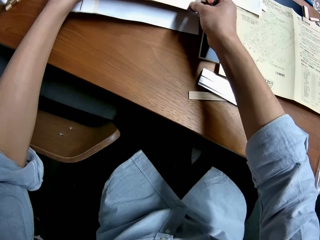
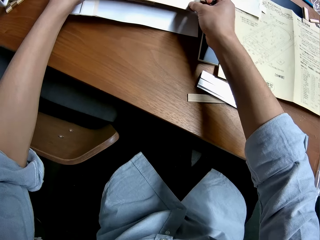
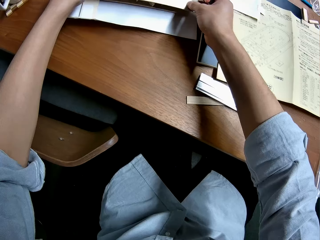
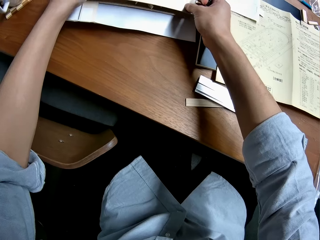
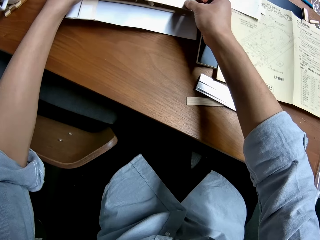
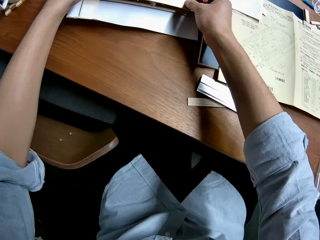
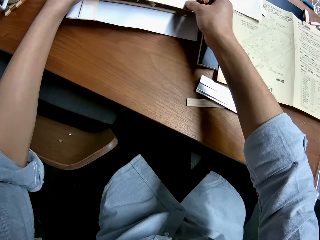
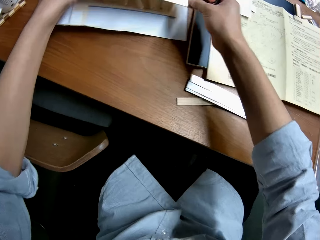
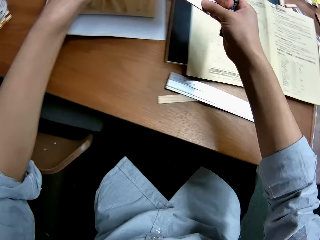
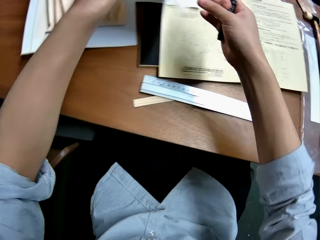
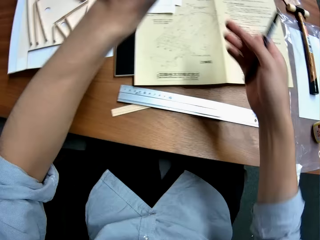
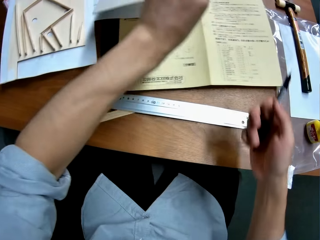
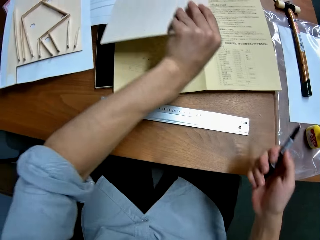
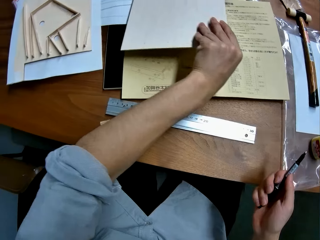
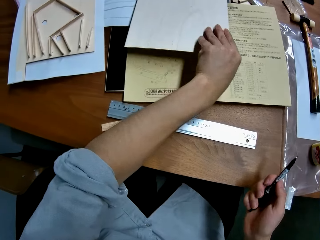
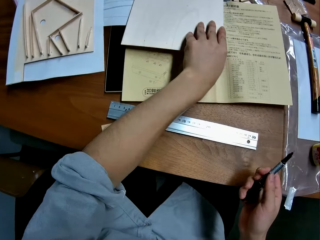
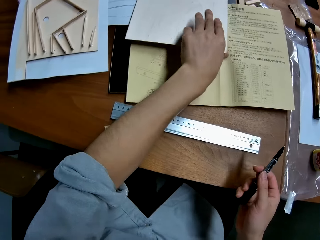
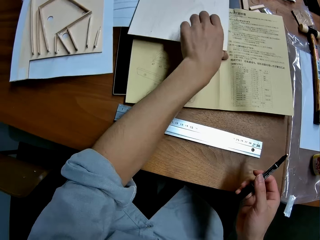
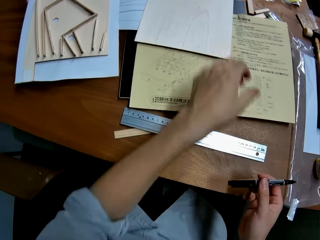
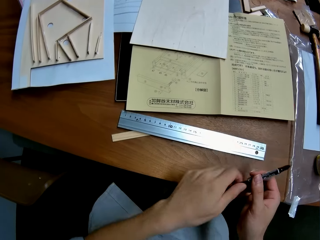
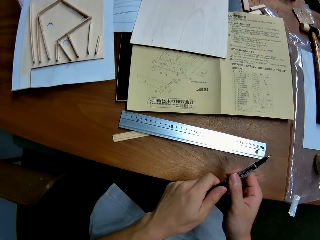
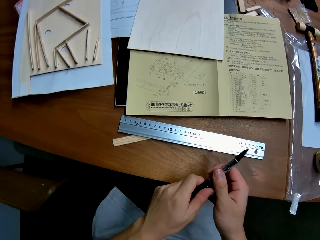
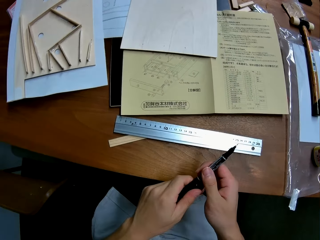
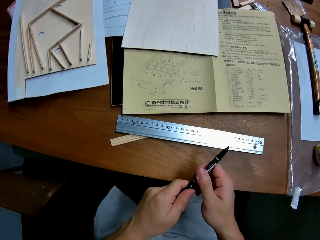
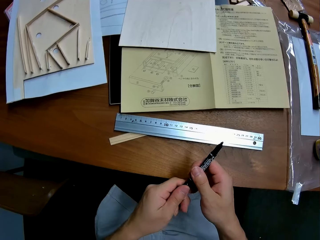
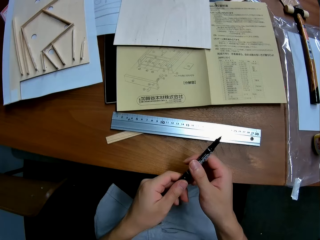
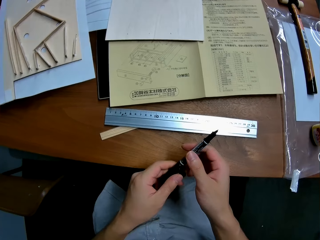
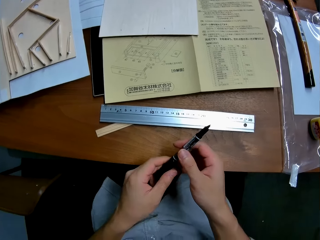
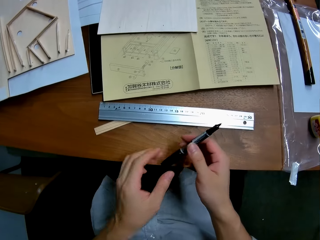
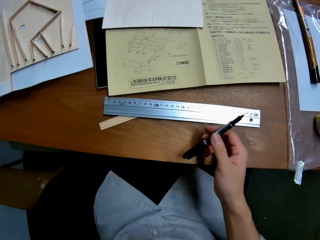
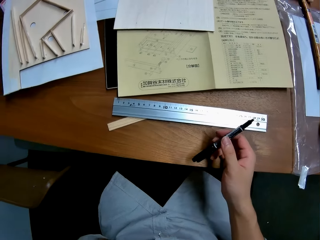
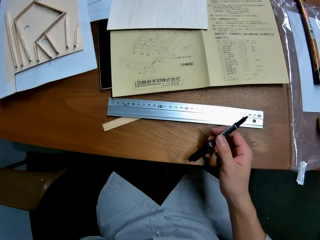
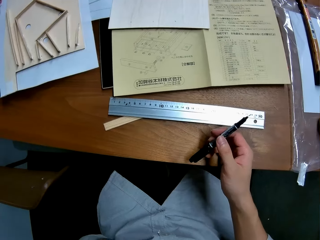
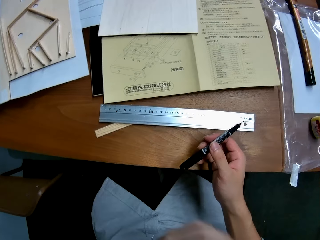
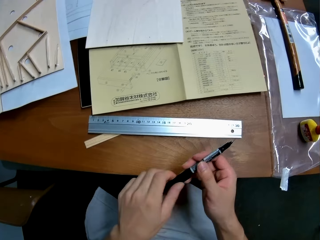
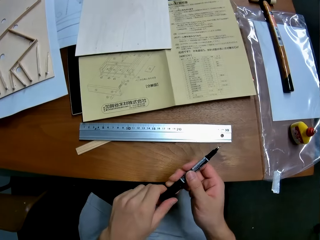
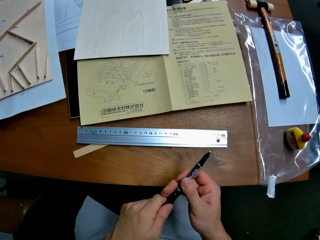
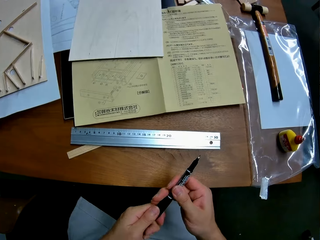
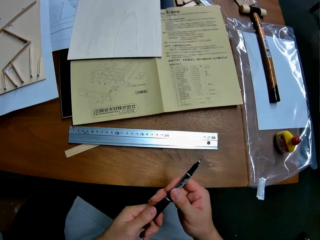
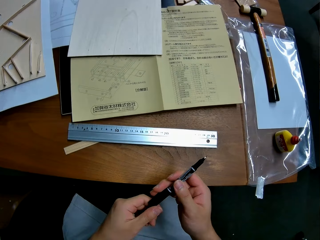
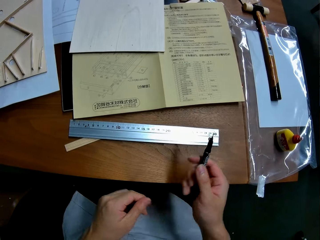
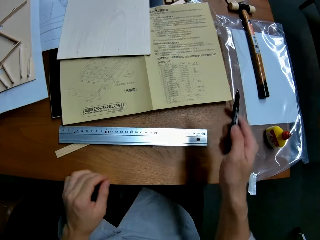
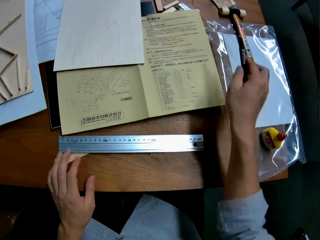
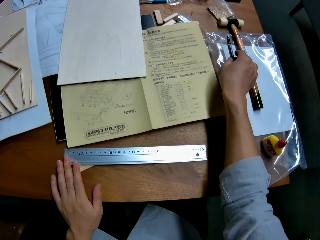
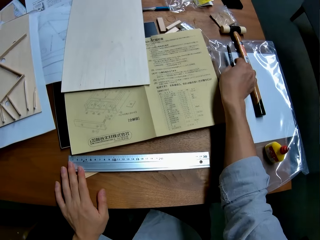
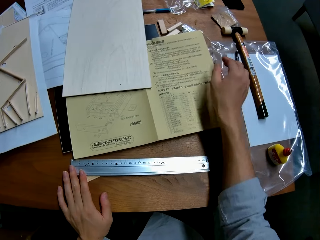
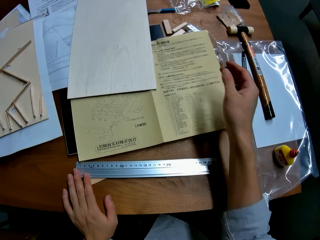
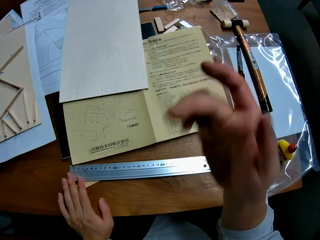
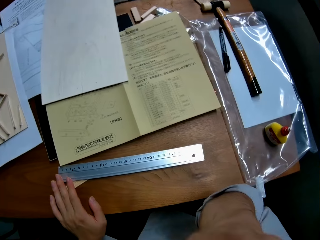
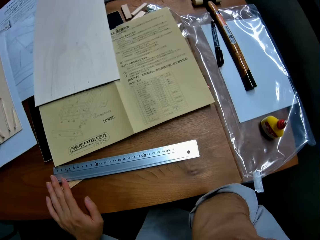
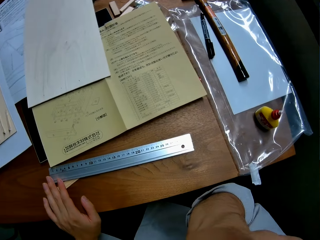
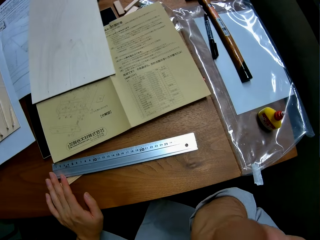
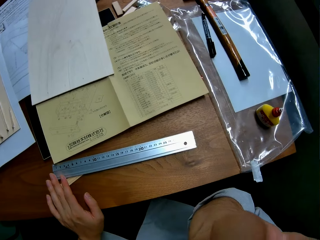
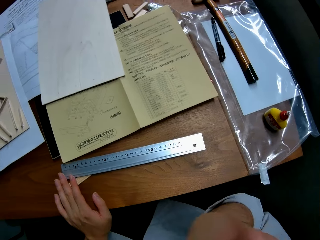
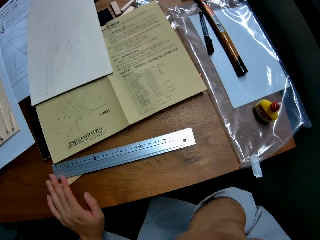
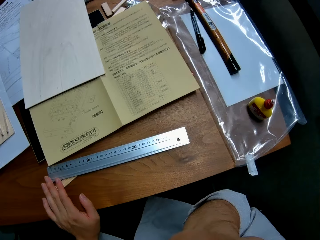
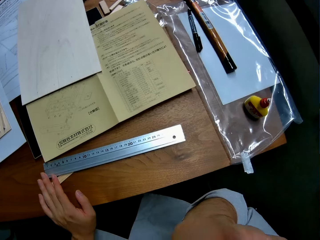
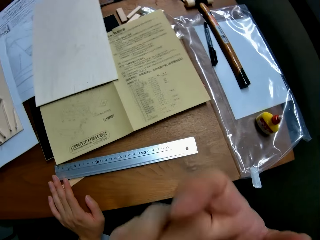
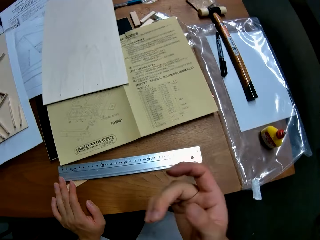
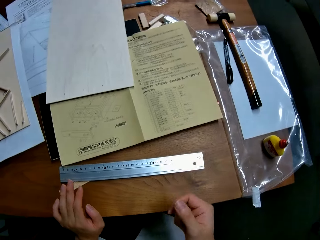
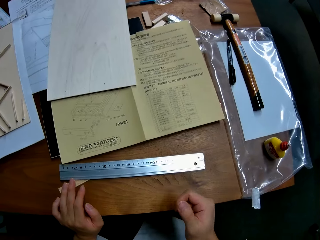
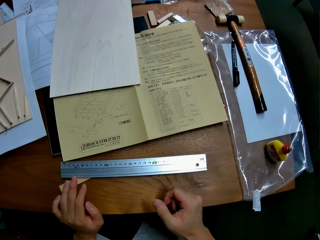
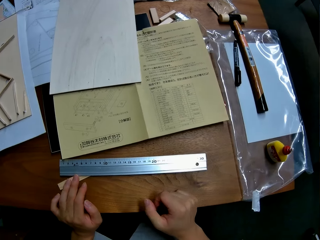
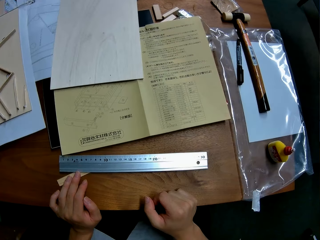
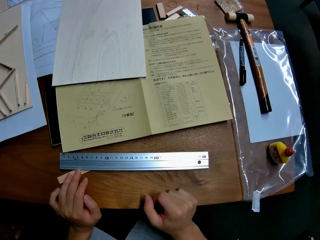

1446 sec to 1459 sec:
The camera wearer measures the plywood against the pinball board. He sets the wooden board on the wooden board model with his two hands. He drops the wooden board on the table with his left hand. He holds the pen with his two hands. He raises his left hand towards his face. He holds the pen with his two hands. He drops the pen on the table with his right hand. He raises his right hand towards his face.

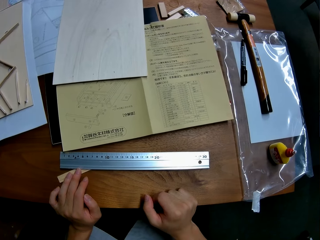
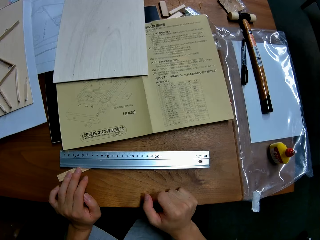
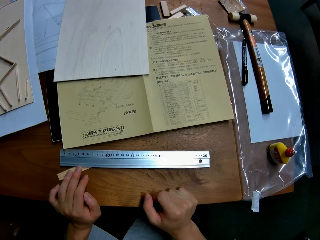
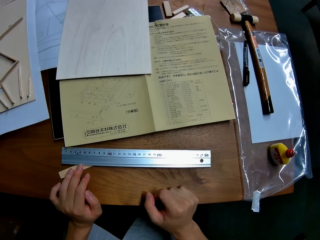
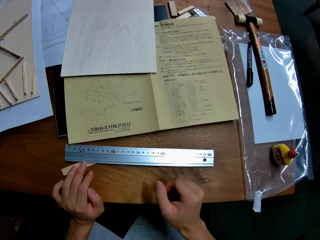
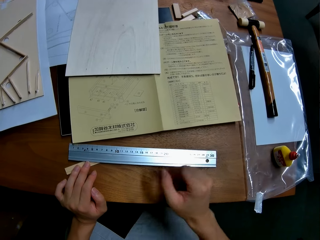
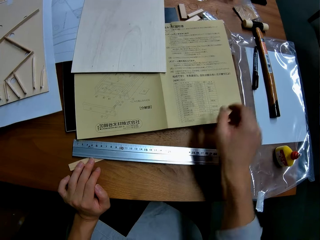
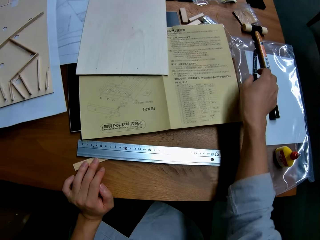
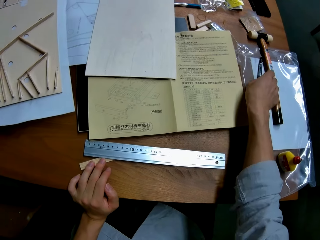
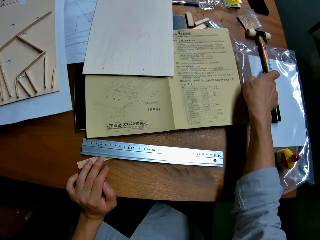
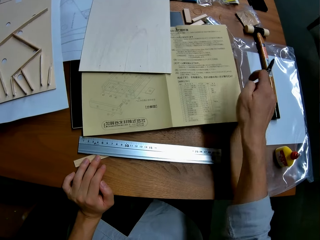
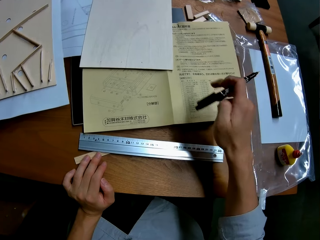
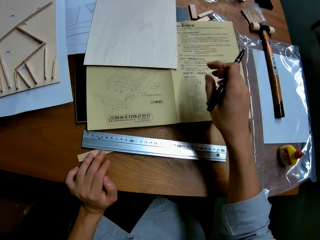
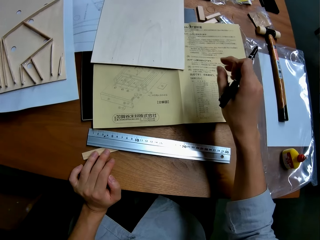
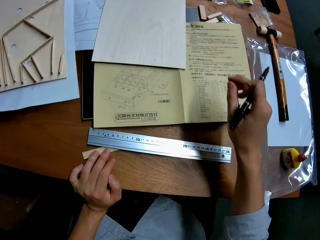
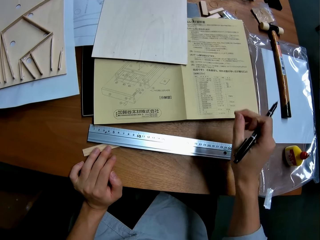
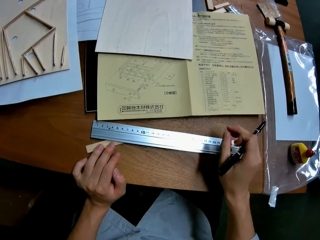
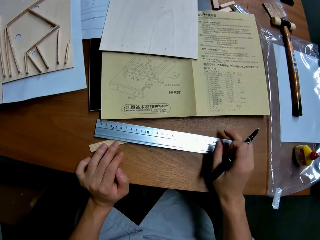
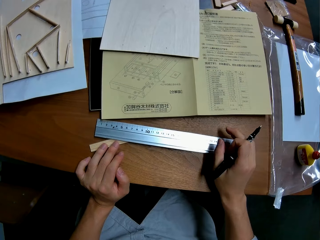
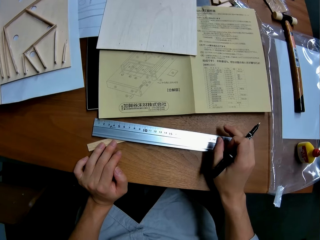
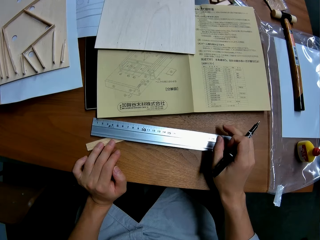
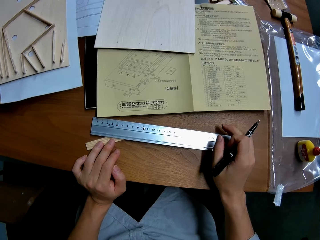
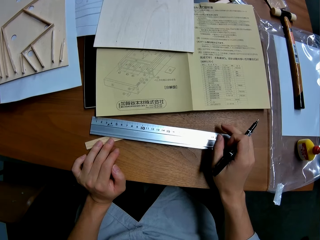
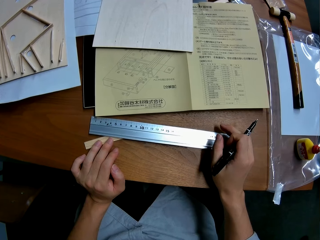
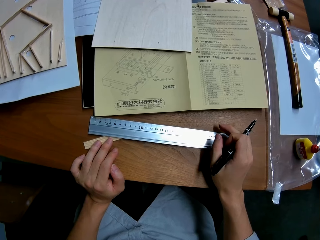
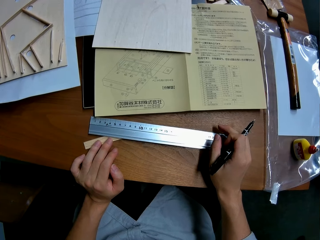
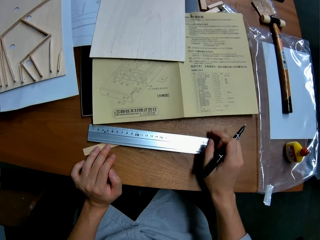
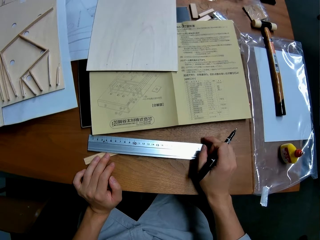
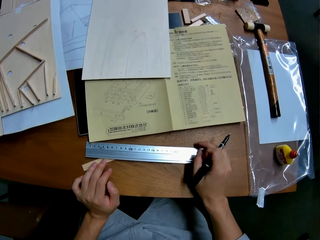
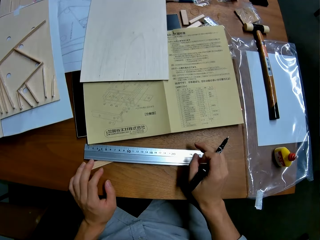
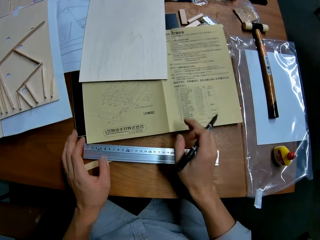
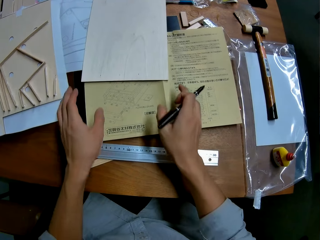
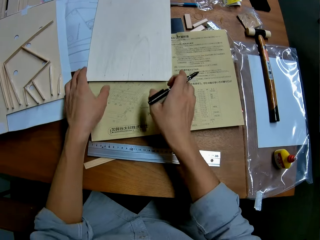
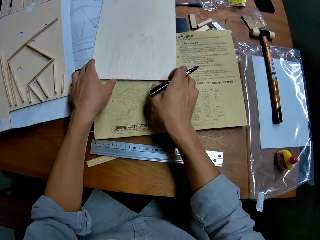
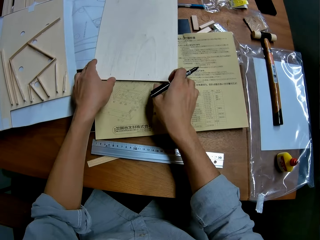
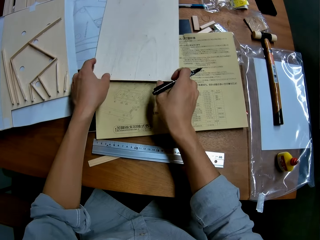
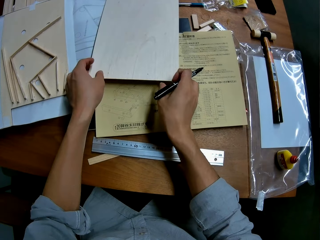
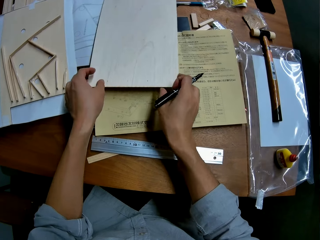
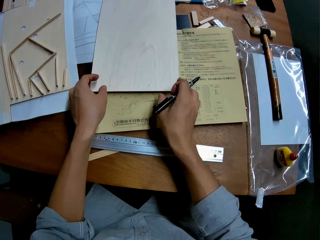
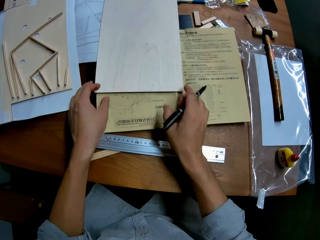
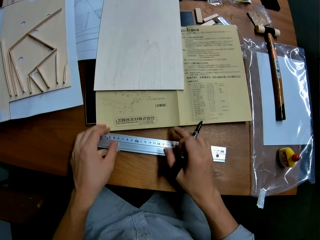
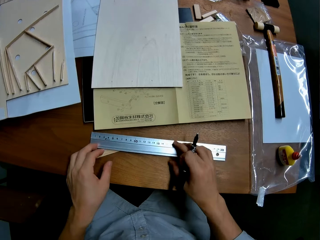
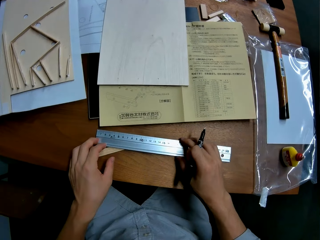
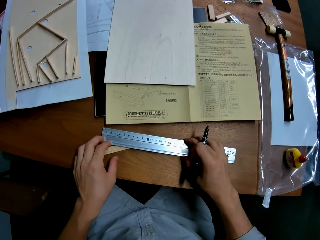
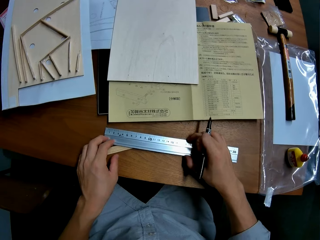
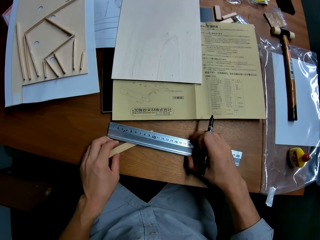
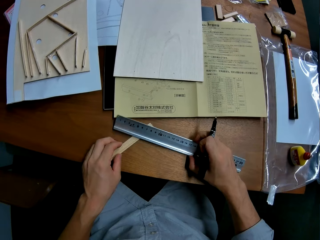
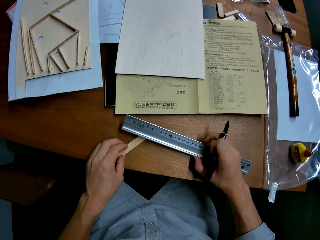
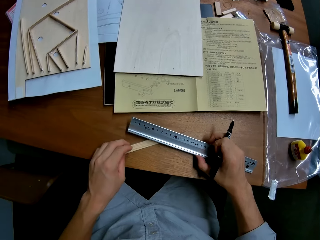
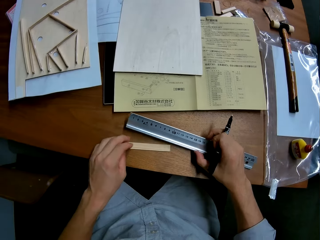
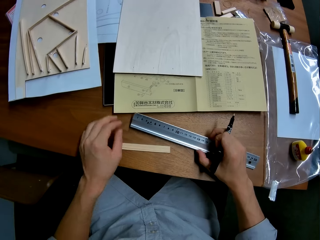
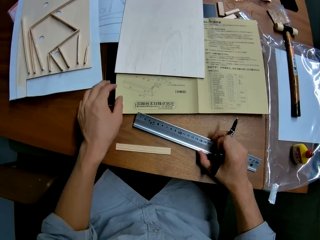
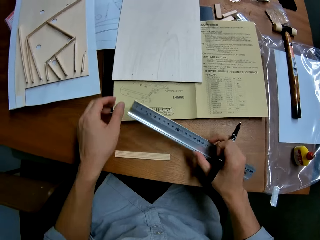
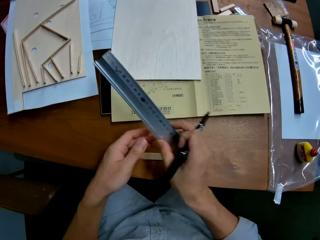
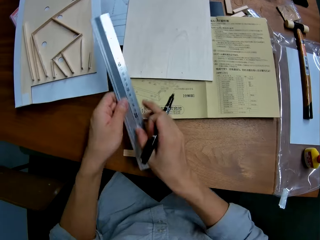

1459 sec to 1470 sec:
The camera wearer picks up the pen from the table with his right hand. He adjusts the wooden board on the table with his two hands. He picks up the ruler on the table with his right hand.
